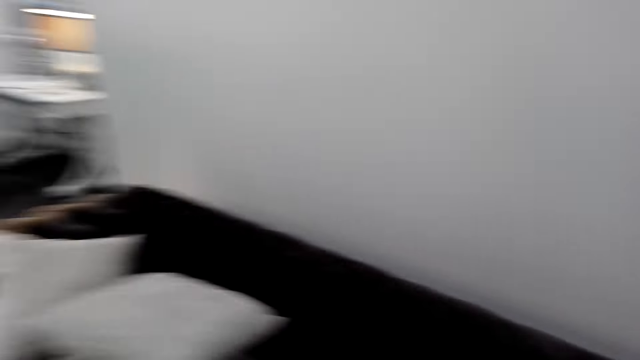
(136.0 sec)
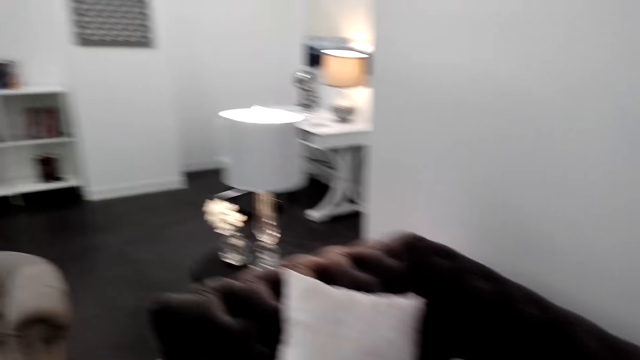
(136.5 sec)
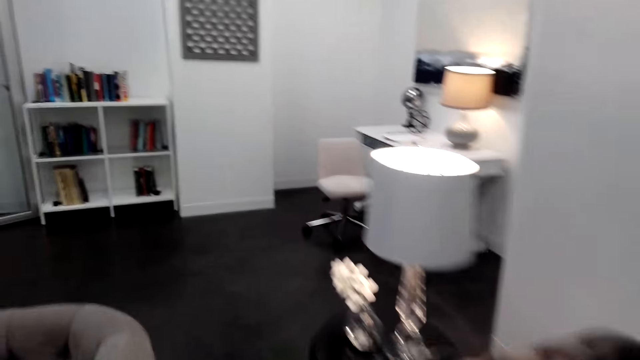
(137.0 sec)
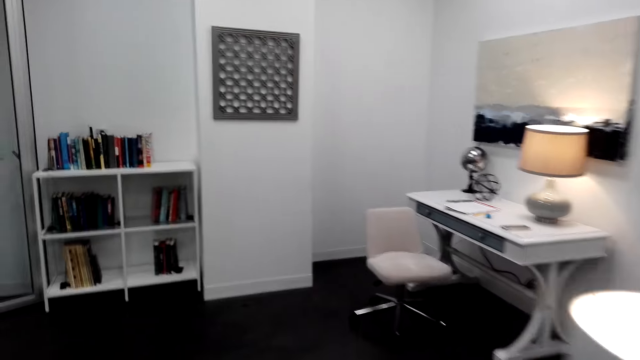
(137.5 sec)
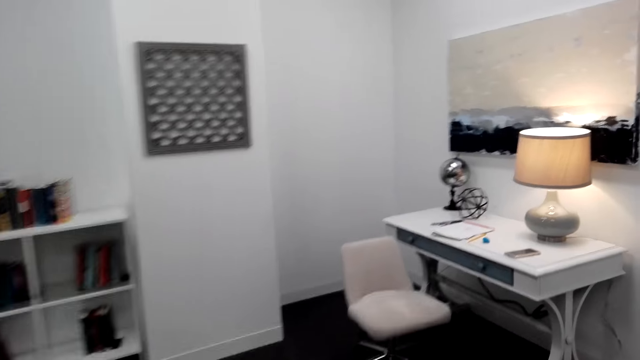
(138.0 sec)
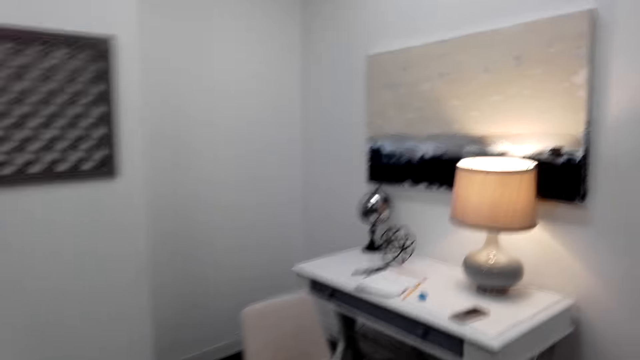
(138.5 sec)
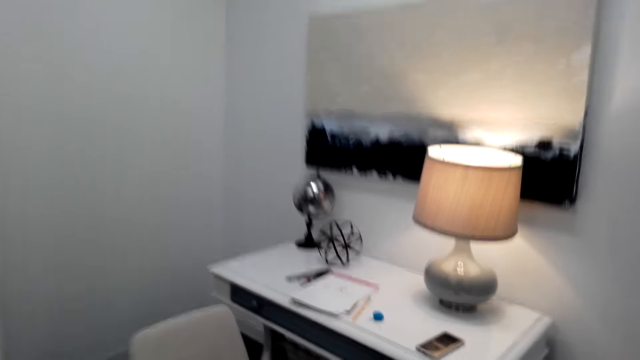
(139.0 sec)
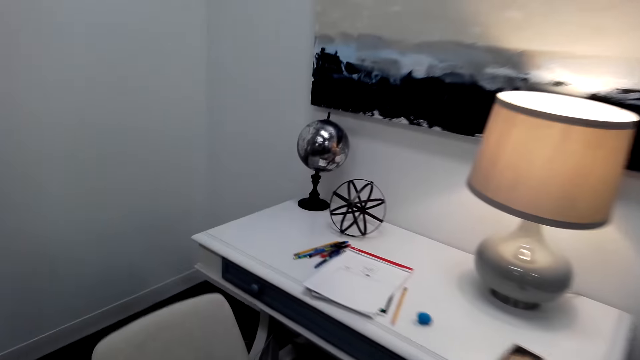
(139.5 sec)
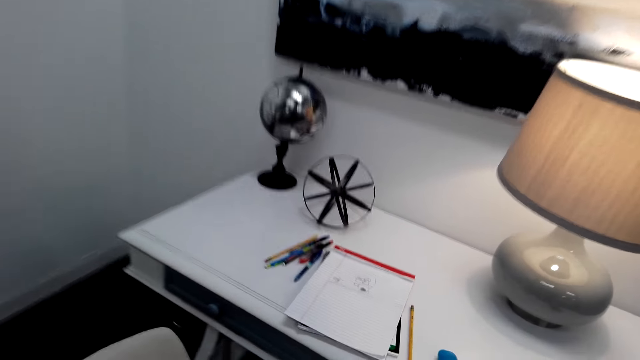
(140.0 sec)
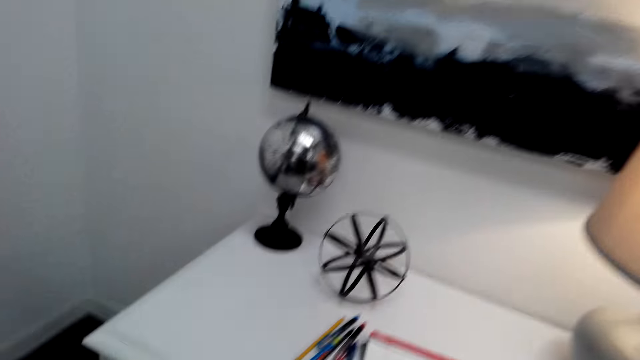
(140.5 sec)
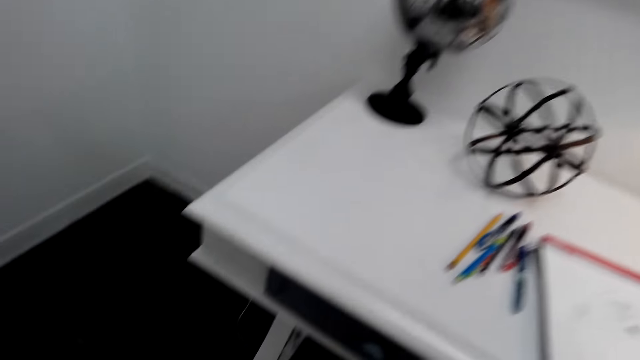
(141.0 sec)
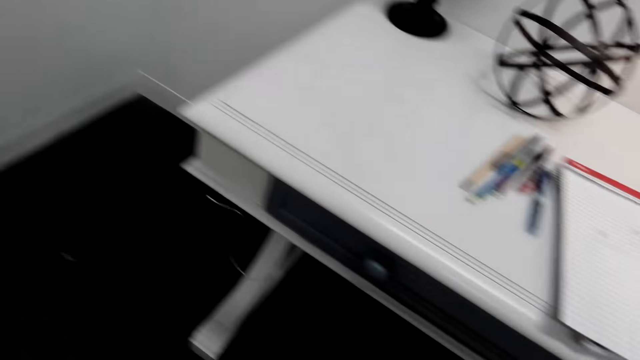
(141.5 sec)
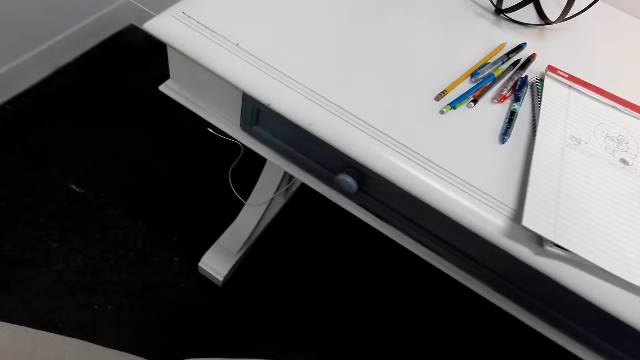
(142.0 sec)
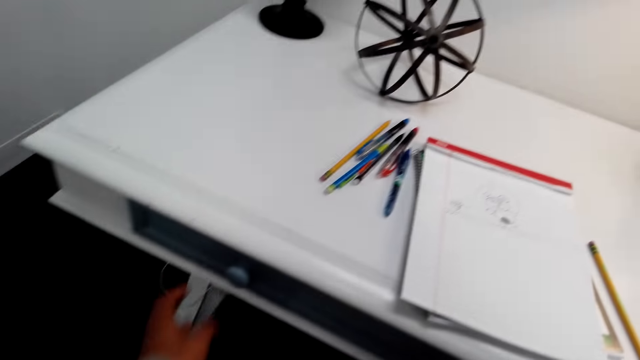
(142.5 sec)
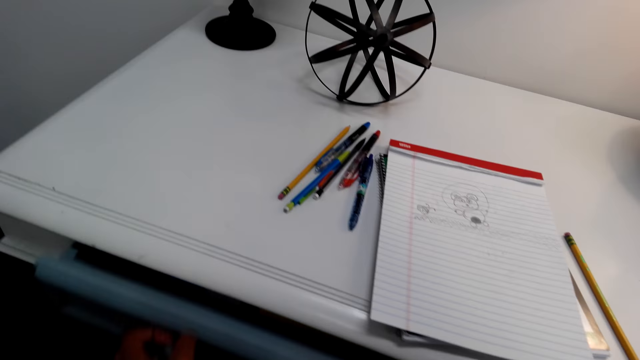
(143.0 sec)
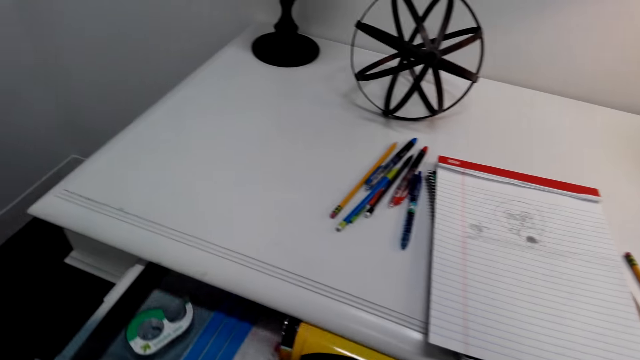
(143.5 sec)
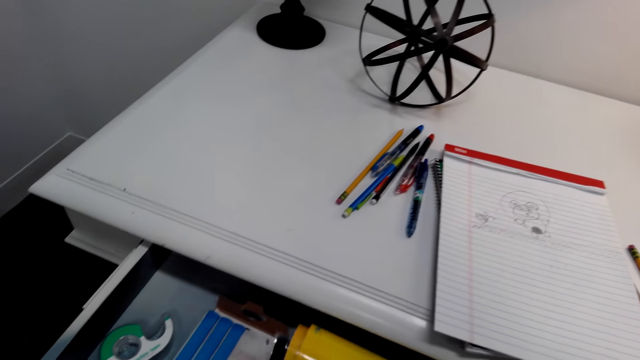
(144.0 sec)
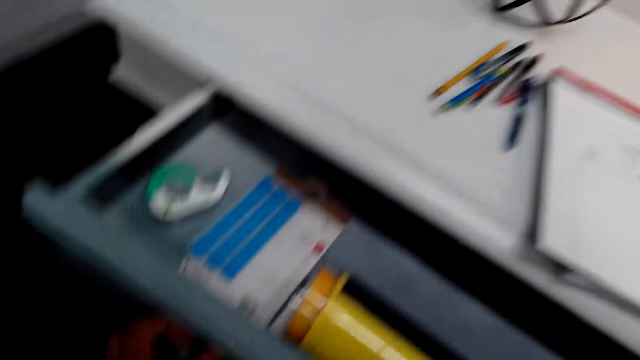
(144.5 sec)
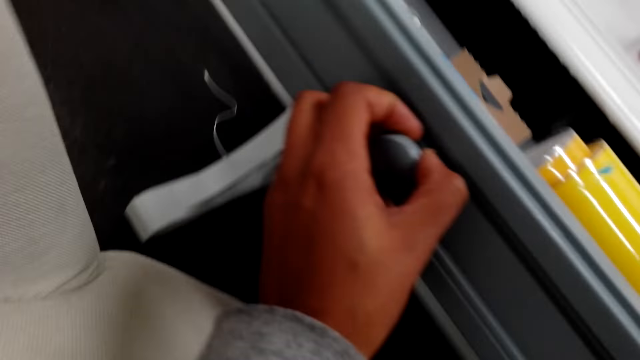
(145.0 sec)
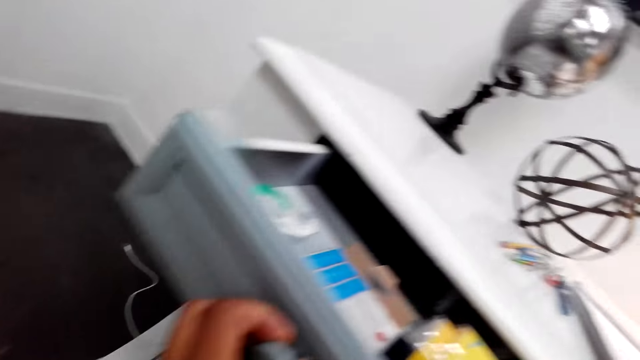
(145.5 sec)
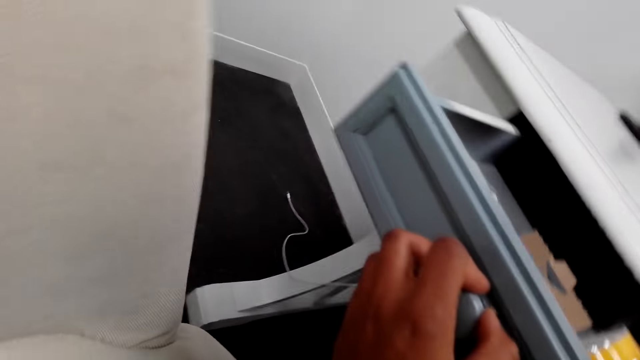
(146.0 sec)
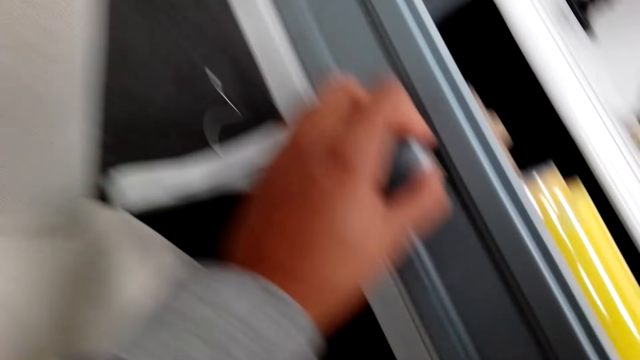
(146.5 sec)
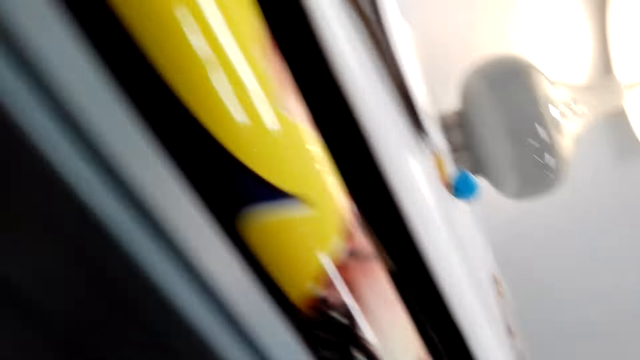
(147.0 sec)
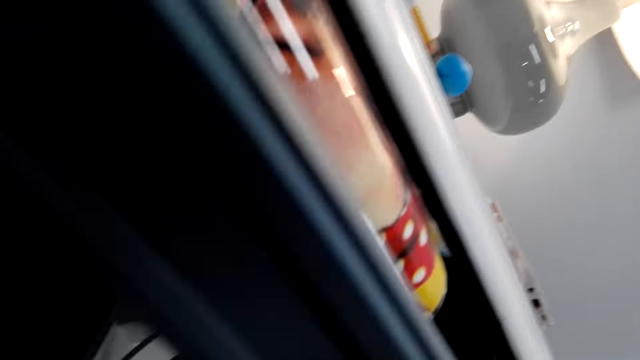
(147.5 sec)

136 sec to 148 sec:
The camera wearer walks towards the table. They open a drawer.

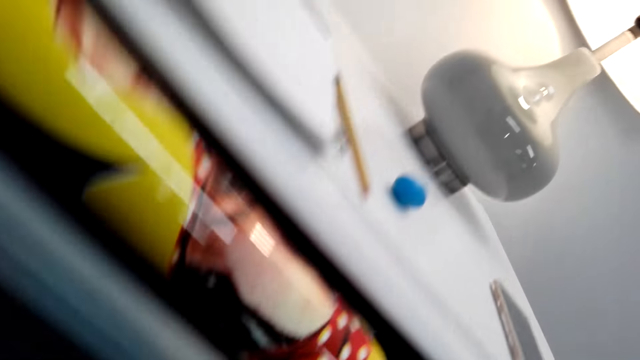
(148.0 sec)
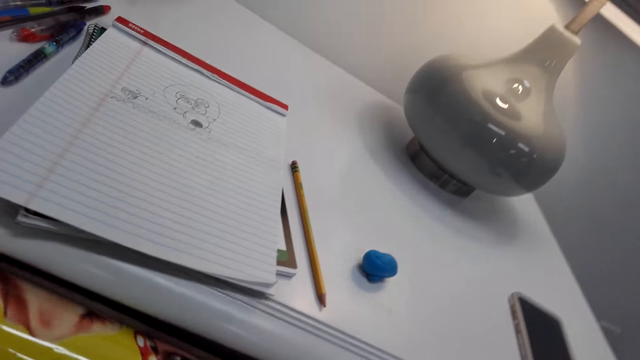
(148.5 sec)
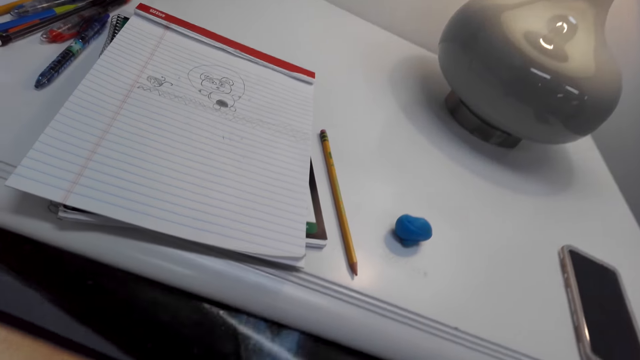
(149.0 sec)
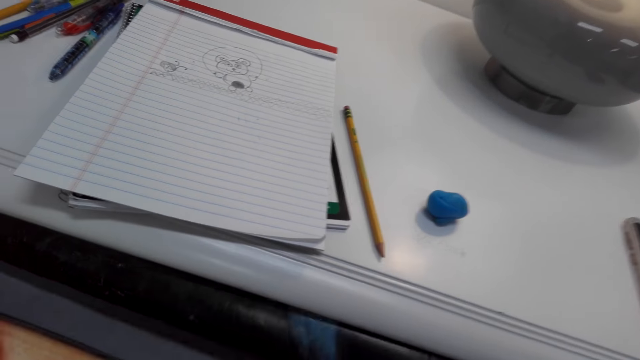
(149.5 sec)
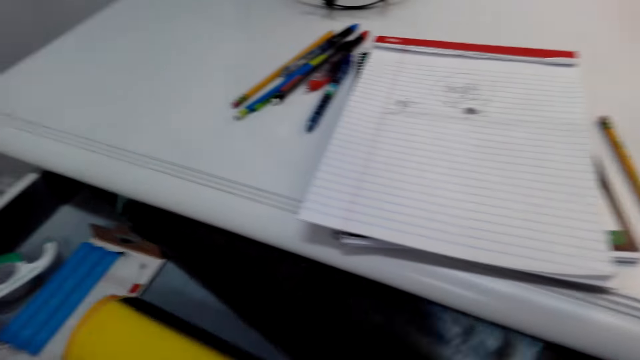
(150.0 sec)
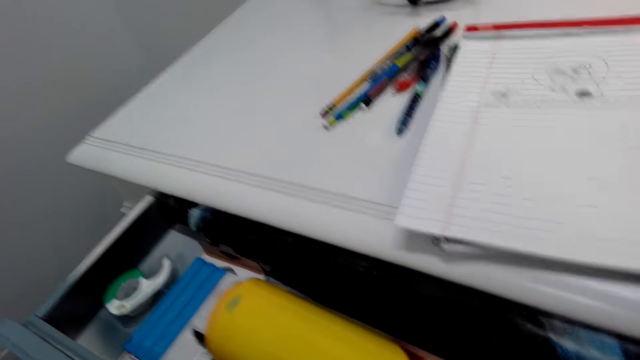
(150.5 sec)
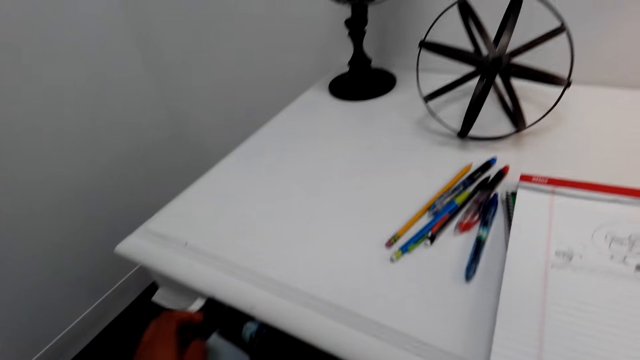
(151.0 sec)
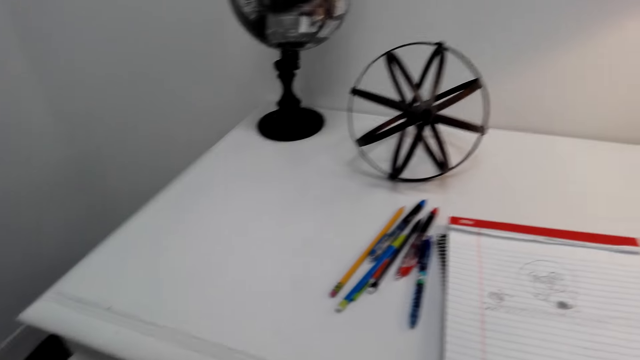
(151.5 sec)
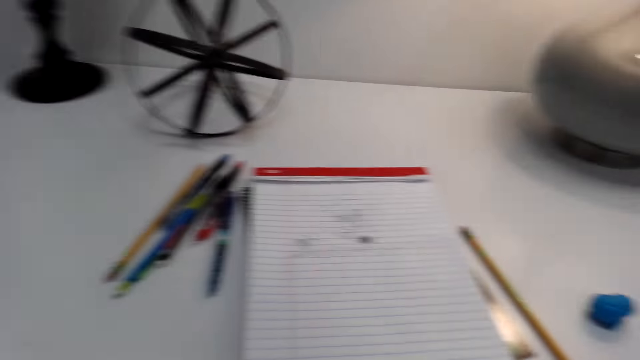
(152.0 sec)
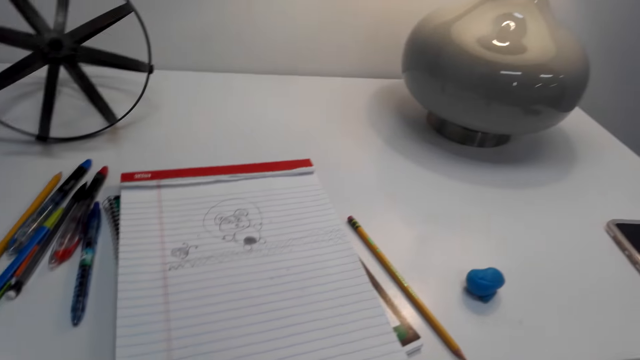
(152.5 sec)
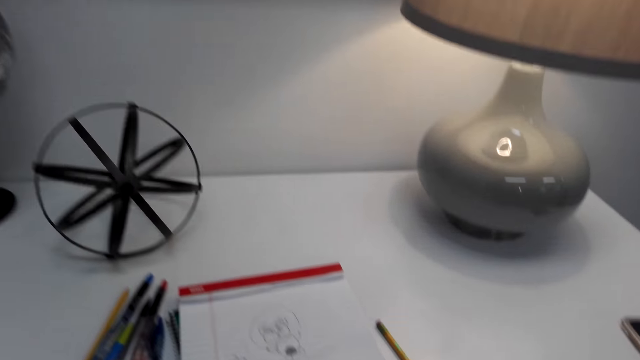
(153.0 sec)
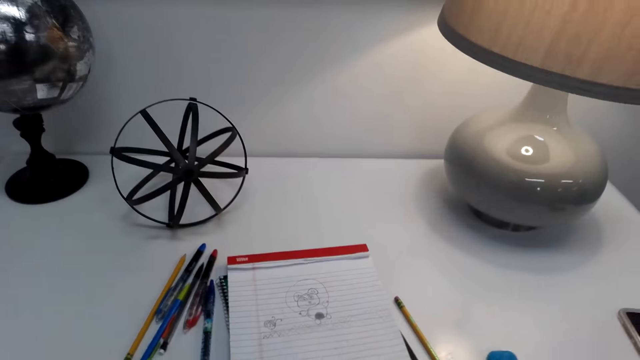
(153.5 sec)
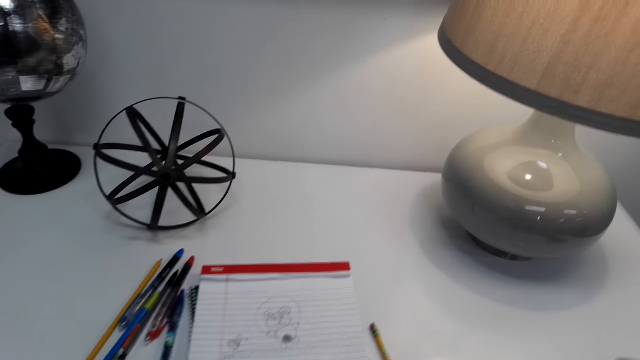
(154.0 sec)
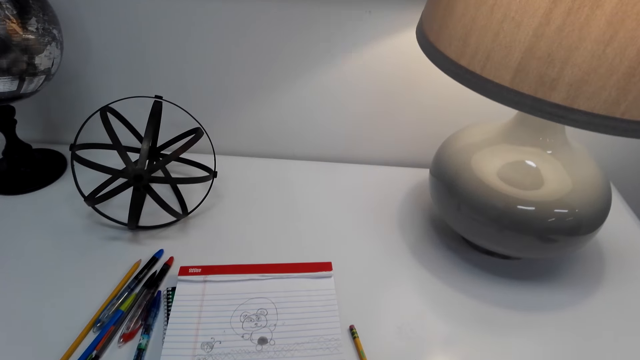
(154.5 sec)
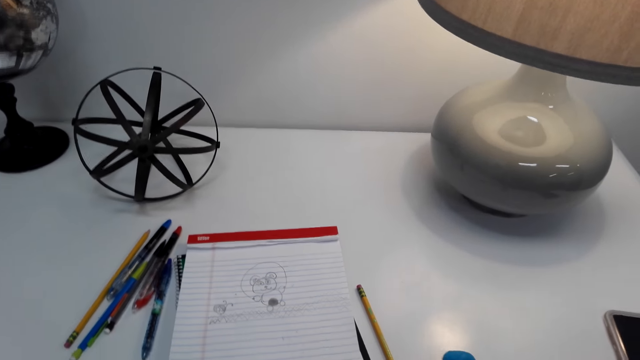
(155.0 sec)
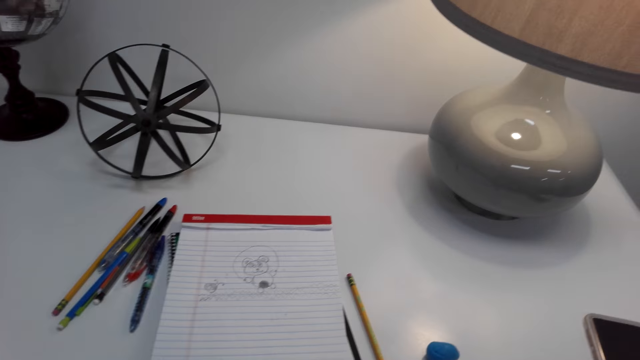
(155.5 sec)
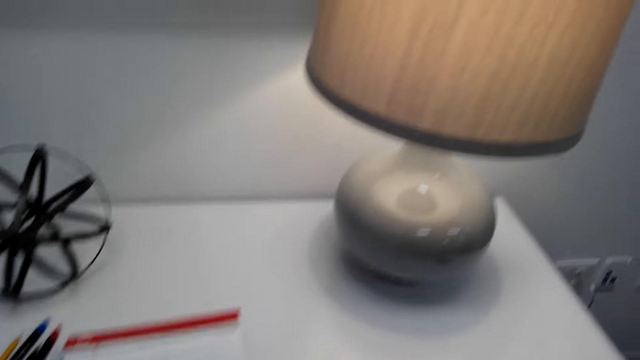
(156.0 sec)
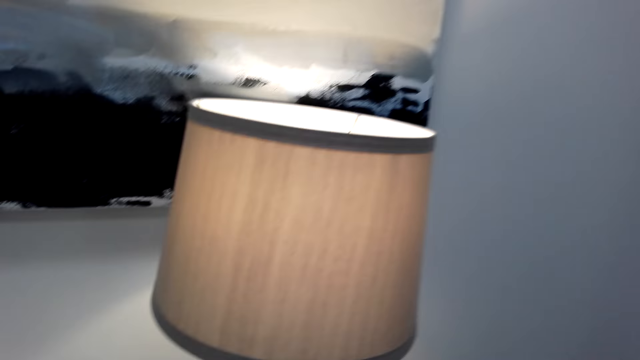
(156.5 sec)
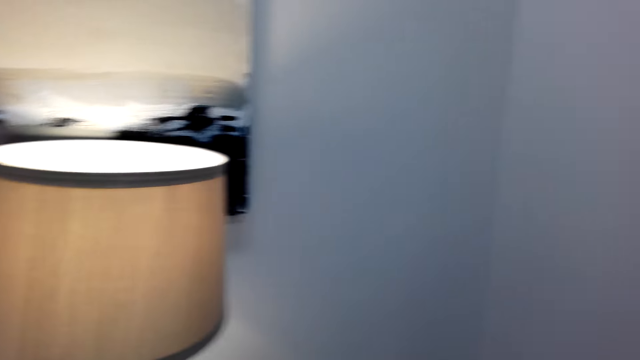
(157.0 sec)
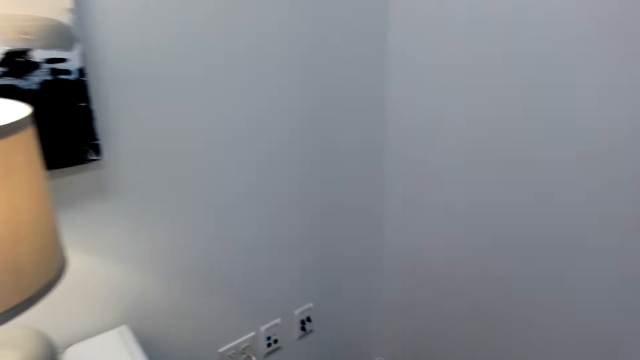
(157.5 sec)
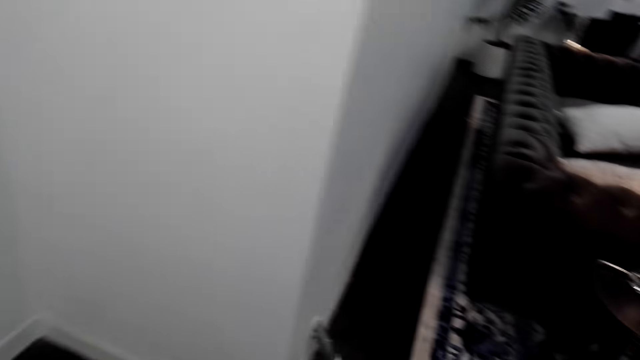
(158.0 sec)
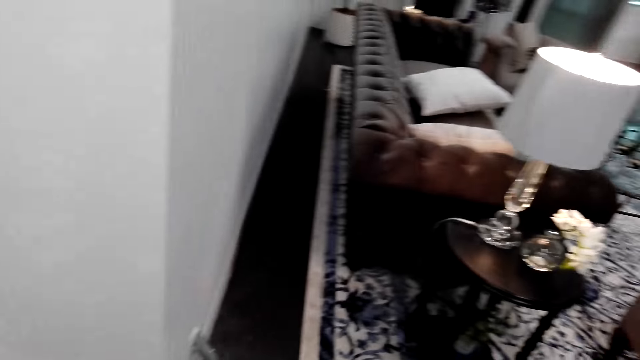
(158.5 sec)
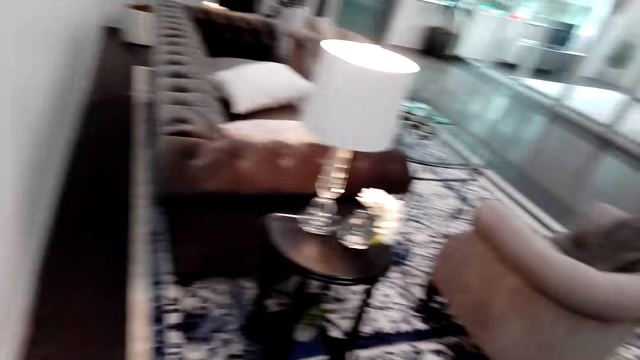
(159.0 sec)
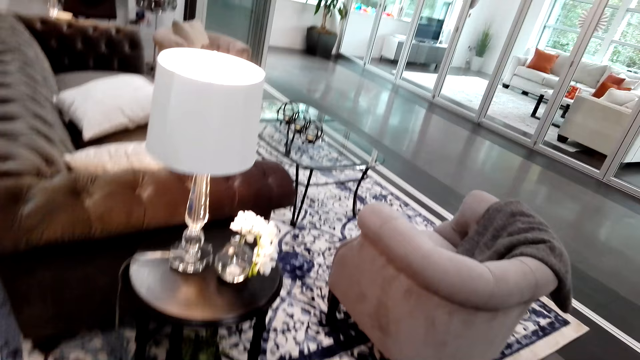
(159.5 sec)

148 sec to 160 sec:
The camera wearer walks around the room. They look around the table. They look around the room.
